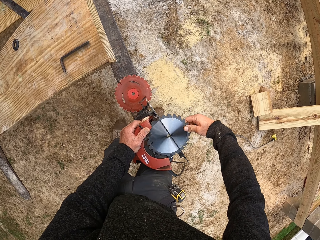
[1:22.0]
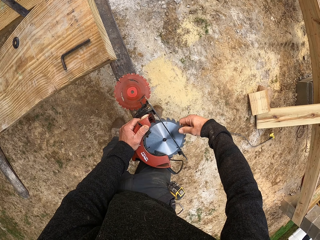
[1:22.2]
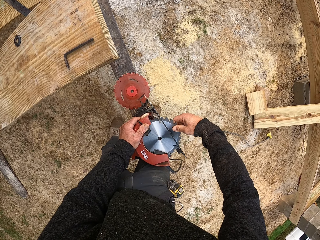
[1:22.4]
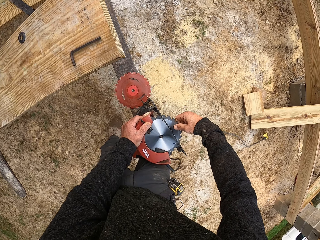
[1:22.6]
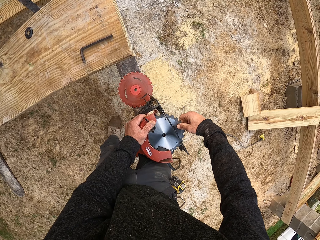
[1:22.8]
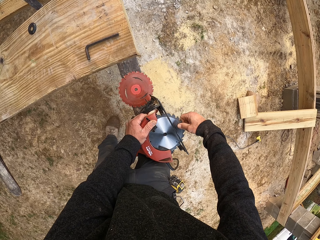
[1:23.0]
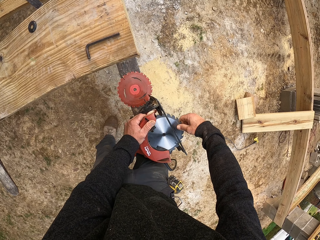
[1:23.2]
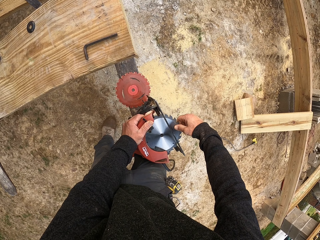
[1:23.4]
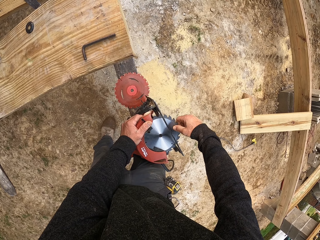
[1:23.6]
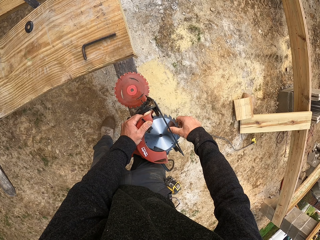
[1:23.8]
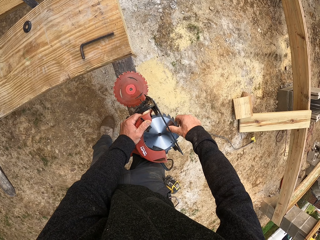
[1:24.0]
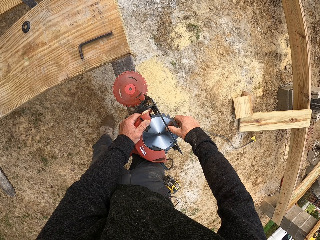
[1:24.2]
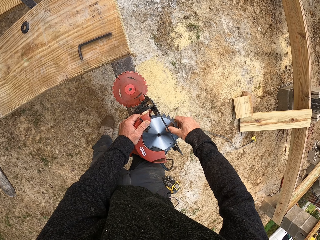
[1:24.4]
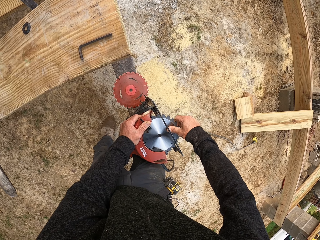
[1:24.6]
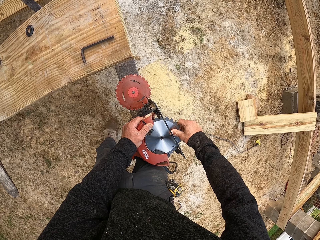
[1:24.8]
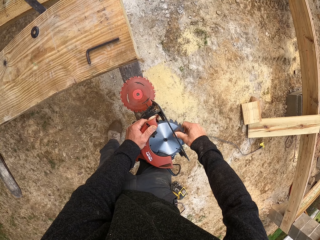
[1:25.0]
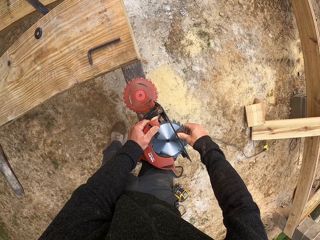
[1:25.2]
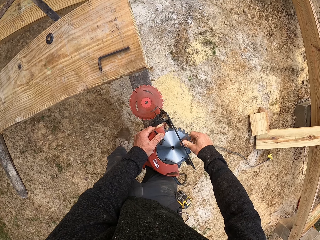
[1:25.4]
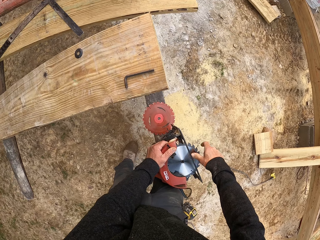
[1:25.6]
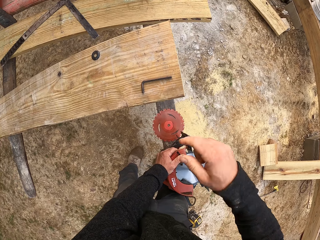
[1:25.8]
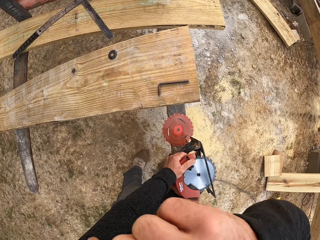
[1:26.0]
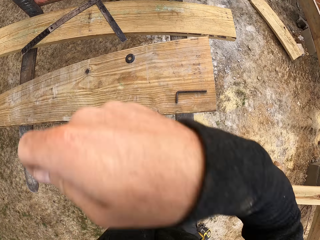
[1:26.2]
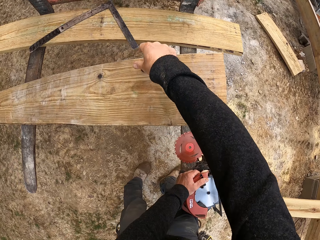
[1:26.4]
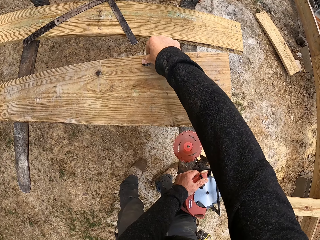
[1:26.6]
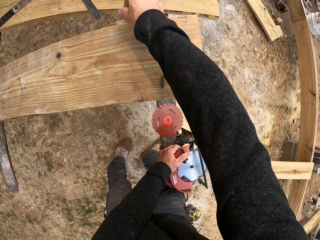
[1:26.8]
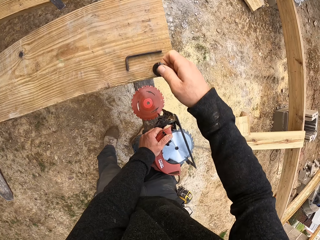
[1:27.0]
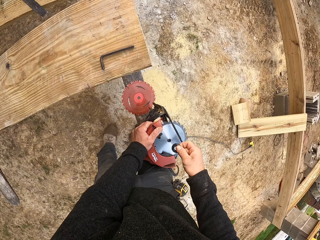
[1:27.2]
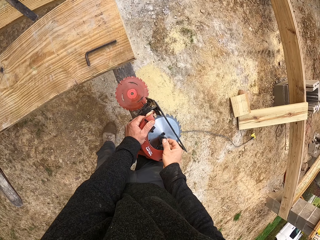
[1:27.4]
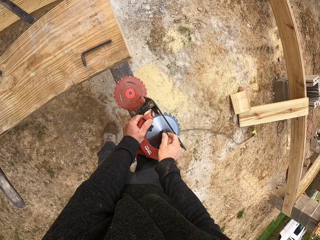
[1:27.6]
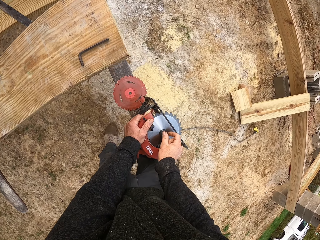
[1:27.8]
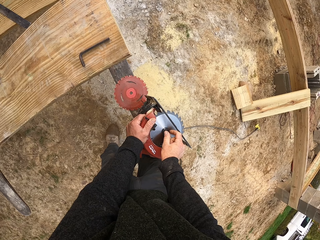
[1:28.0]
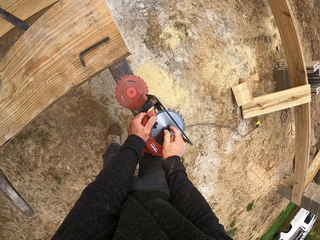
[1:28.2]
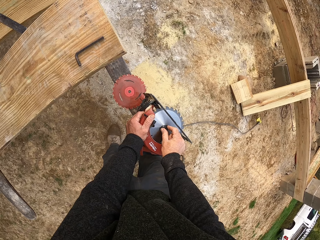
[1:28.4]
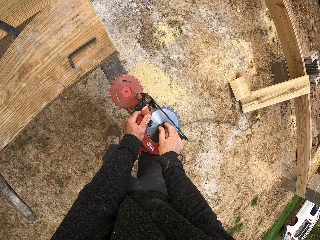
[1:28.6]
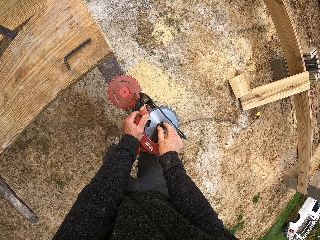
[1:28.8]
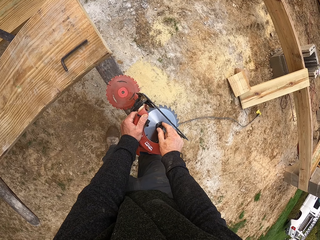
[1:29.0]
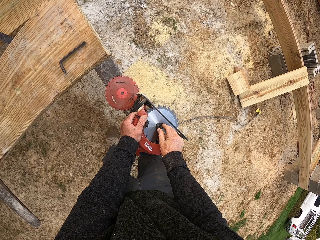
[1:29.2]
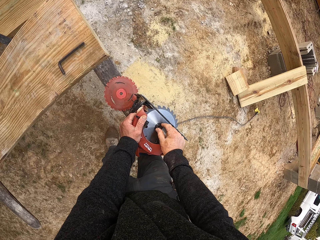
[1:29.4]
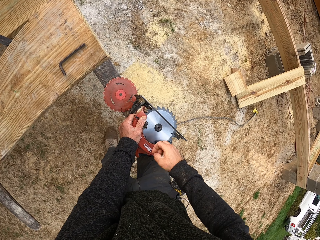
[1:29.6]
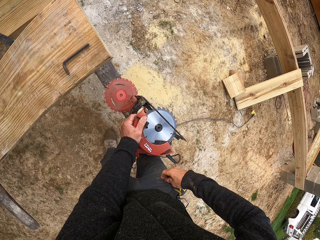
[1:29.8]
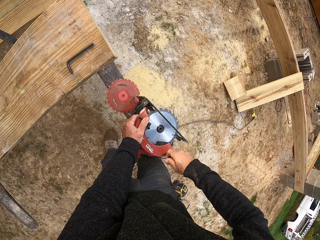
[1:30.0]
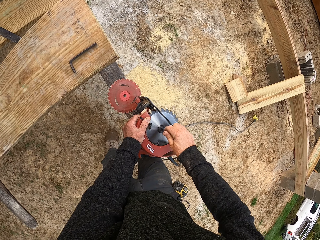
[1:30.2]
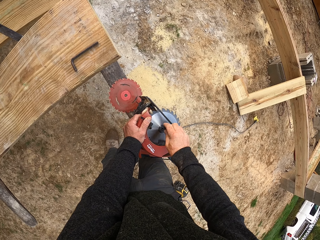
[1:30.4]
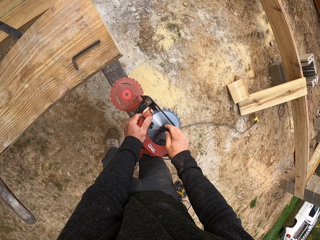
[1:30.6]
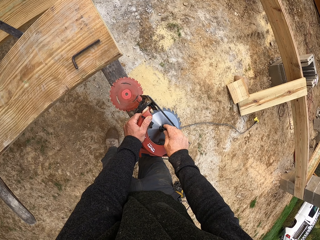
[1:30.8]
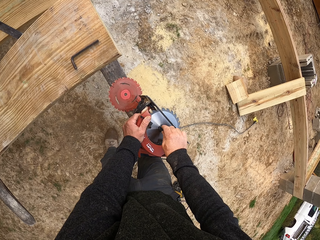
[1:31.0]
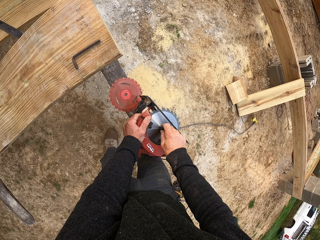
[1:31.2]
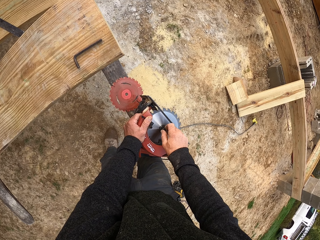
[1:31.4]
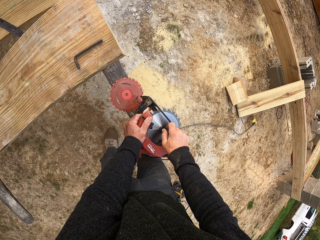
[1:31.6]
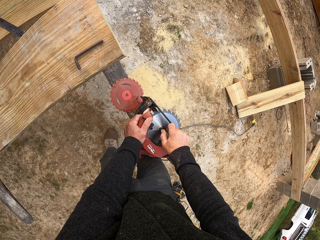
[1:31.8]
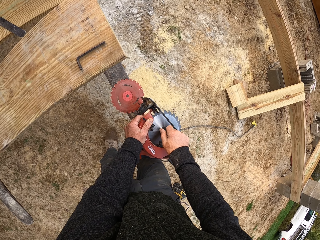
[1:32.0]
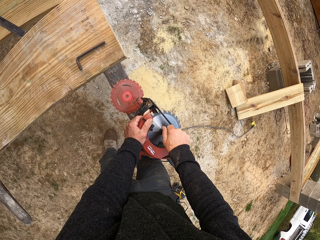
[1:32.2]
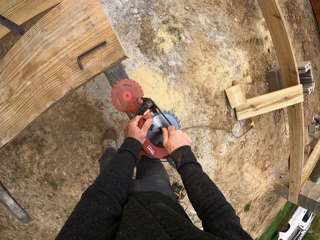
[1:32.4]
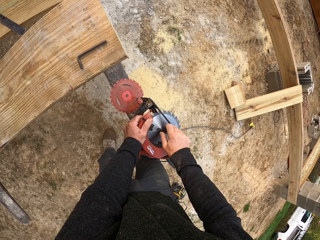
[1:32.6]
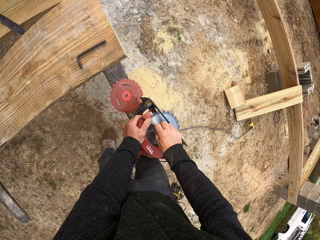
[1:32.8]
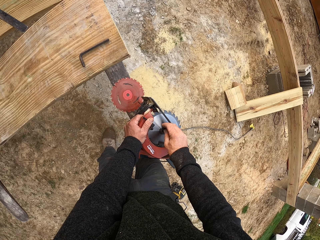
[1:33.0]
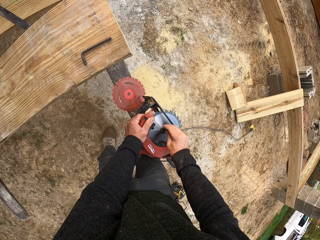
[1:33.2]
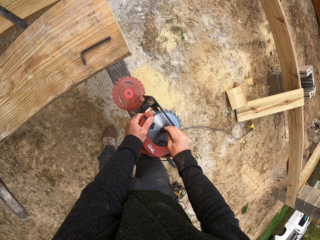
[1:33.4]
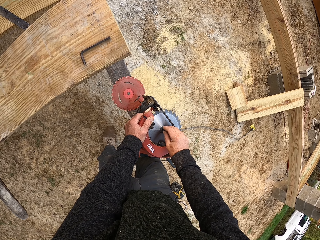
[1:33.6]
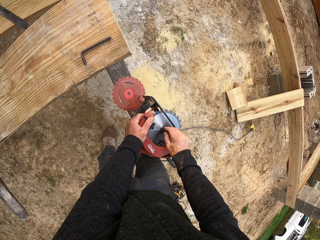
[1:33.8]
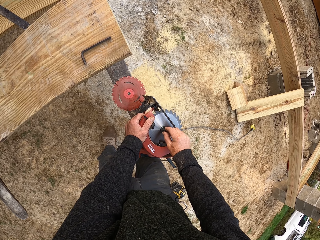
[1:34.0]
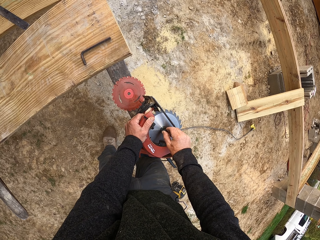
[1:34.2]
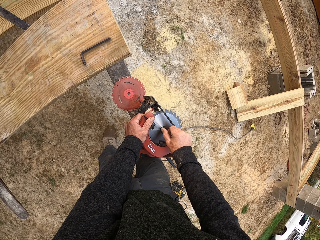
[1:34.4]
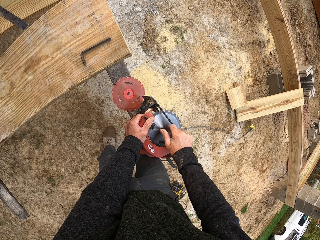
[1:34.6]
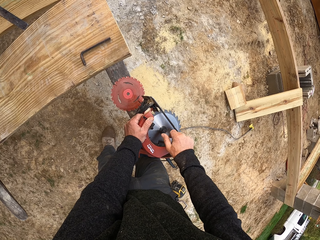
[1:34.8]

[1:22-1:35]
The camera wearer fixes a disc to the wood machine. They wipe a hand on their face. They pick a blade clamp washer on the wood. They position the washer on the blade. They fix the disc. They spin a screw in the blade.

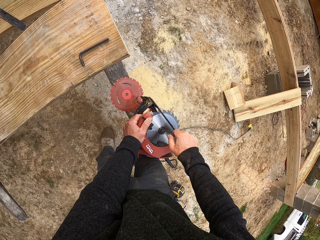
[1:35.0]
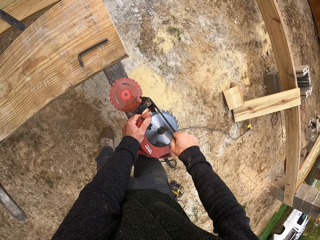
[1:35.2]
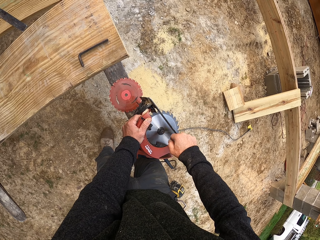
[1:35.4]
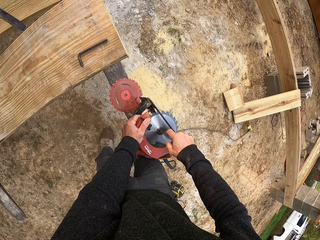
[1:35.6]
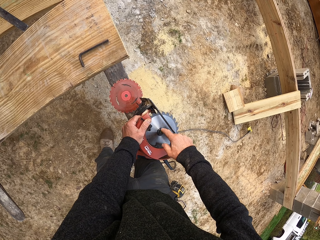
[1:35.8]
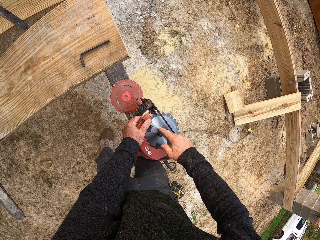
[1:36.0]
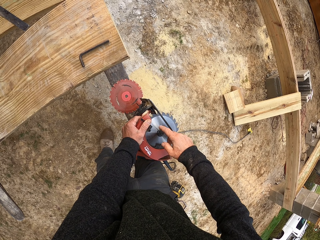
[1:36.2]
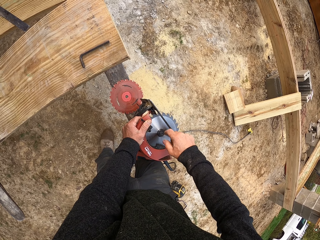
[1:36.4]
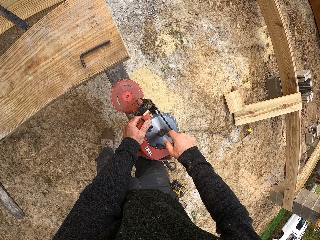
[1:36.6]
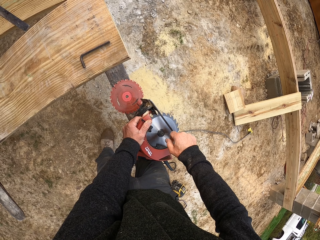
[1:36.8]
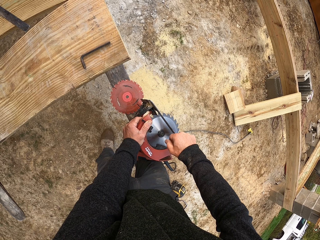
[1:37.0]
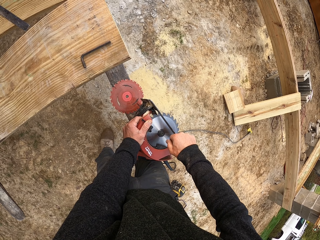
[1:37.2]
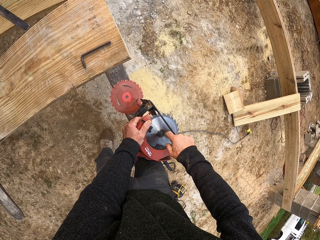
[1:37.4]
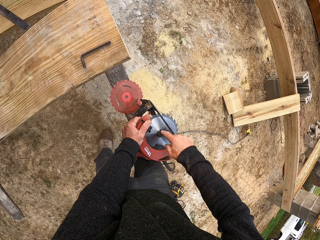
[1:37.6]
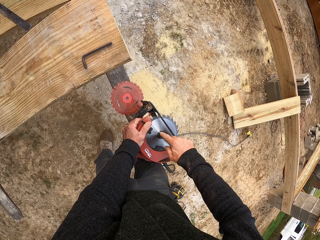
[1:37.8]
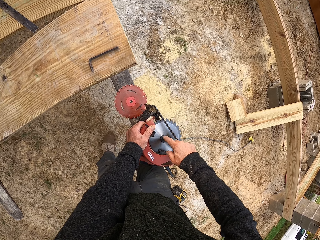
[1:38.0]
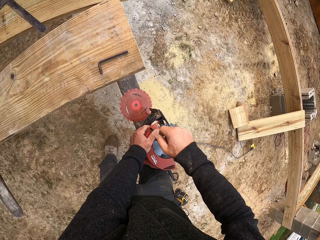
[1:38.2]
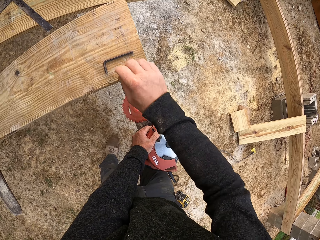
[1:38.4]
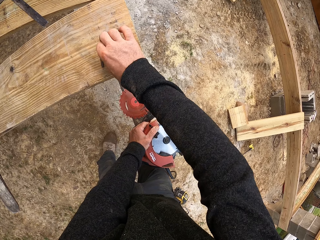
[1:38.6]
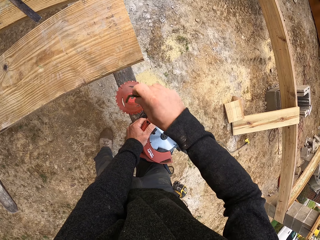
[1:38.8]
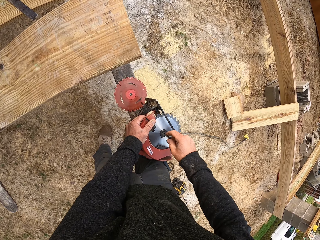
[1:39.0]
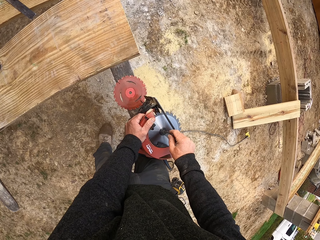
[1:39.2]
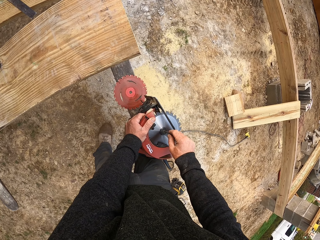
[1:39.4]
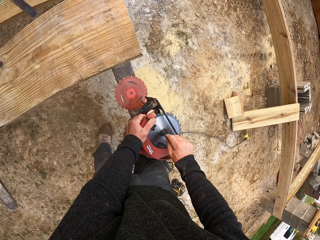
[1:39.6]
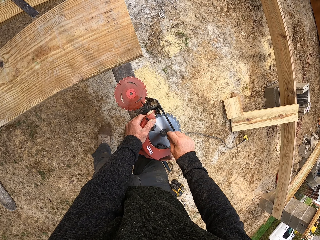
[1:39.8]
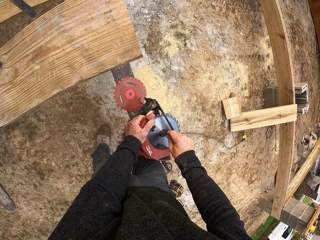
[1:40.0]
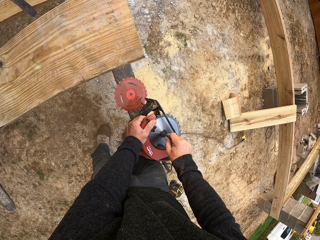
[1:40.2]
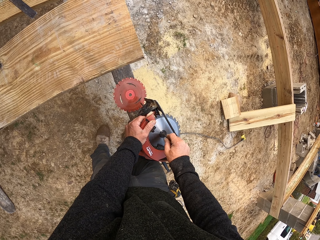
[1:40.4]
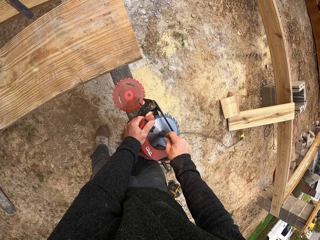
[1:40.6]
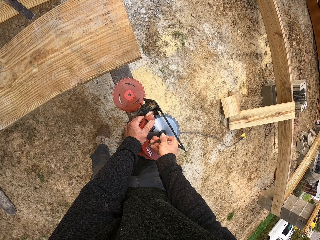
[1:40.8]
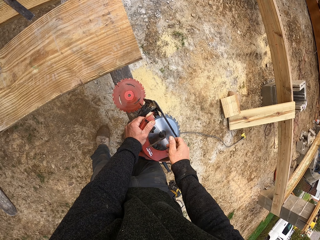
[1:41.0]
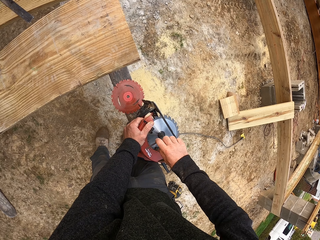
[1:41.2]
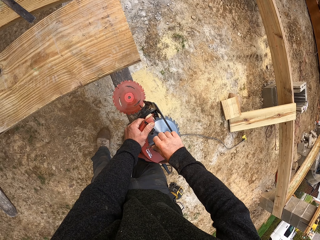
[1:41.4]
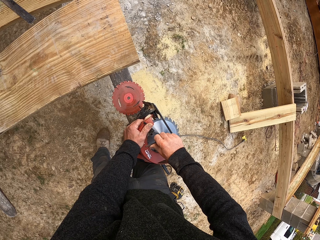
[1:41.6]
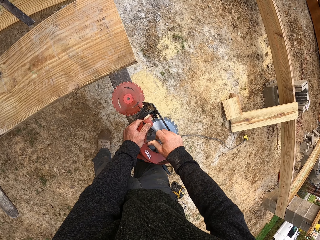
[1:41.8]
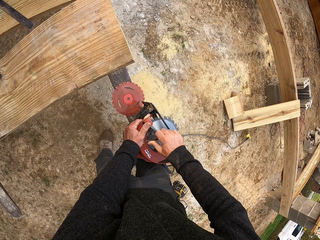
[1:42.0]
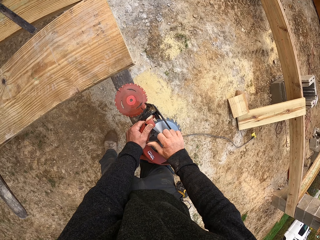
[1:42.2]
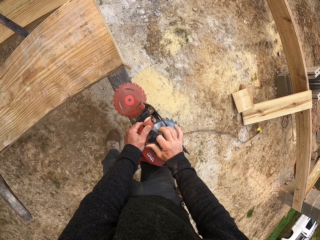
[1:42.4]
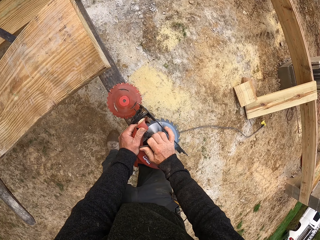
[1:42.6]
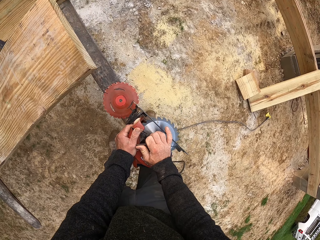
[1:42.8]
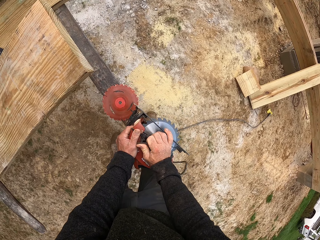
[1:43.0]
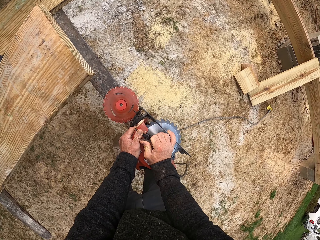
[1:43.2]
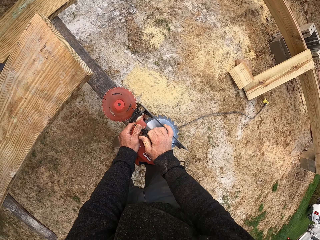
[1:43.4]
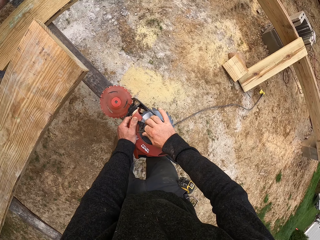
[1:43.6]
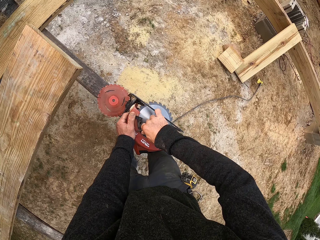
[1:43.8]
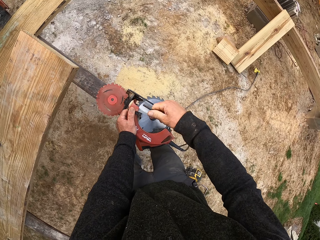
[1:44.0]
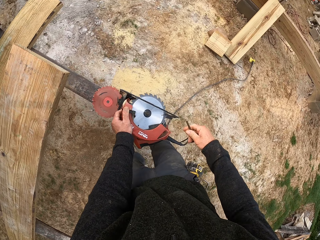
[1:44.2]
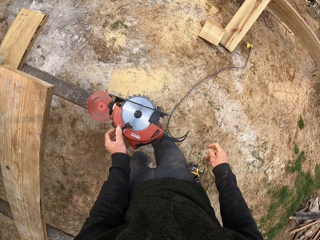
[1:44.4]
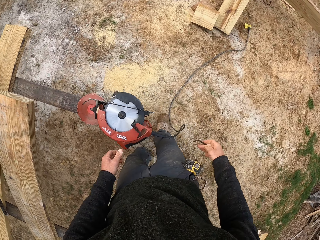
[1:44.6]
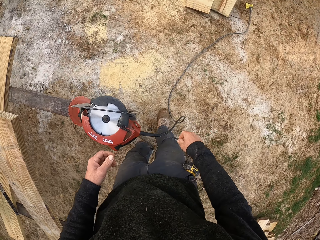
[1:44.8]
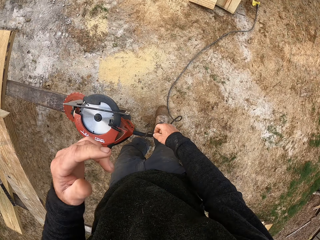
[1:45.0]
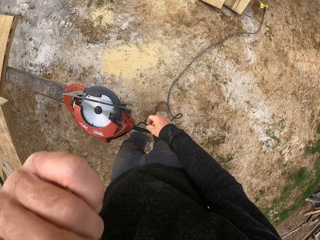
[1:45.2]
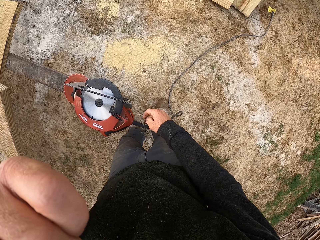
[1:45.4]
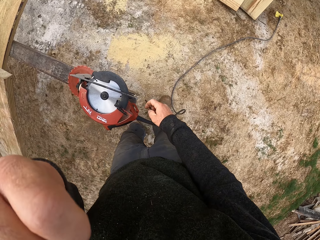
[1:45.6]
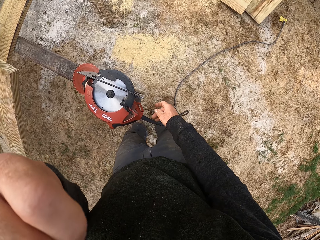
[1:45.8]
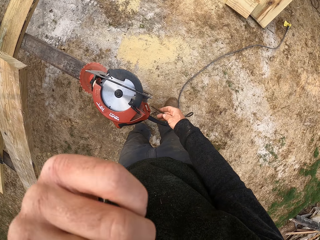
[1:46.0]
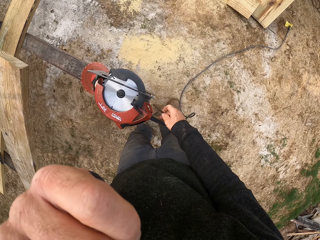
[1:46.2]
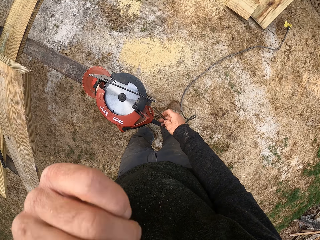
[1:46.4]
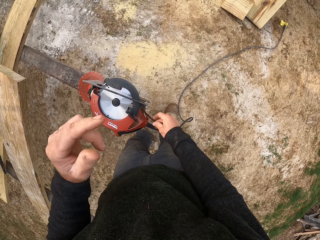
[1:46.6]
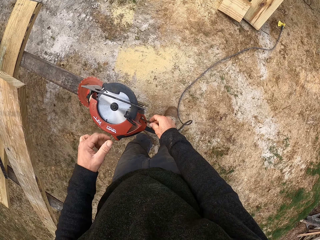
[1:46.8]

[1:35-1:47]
The camera wearer picks a wrench on the wood. They fix a metal on the disc. They tighten the screw with the wrench. They lick their left hand fingers.
